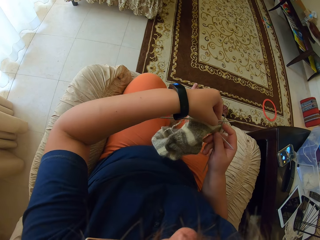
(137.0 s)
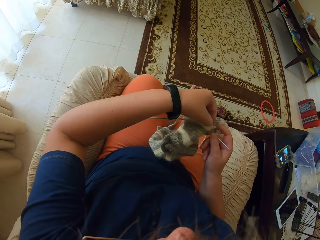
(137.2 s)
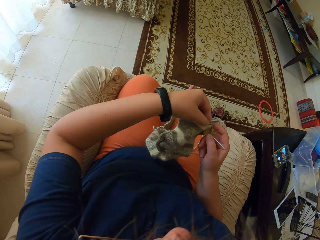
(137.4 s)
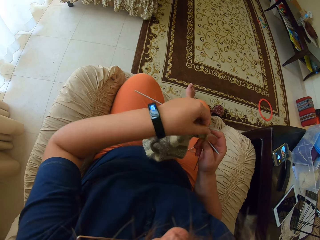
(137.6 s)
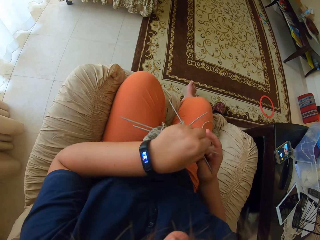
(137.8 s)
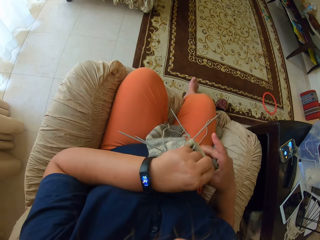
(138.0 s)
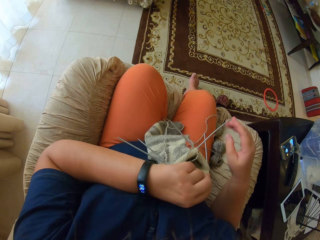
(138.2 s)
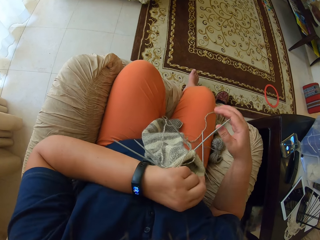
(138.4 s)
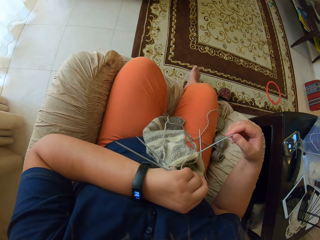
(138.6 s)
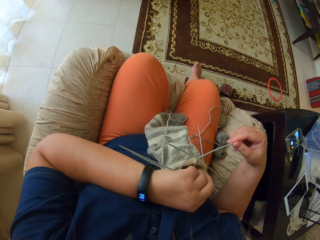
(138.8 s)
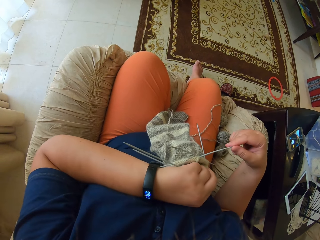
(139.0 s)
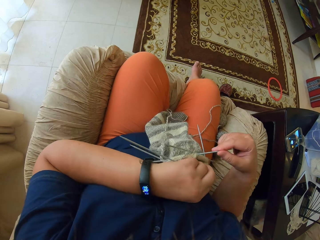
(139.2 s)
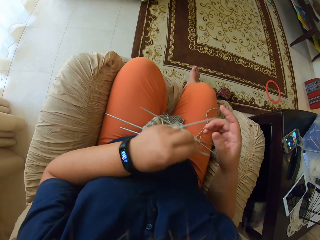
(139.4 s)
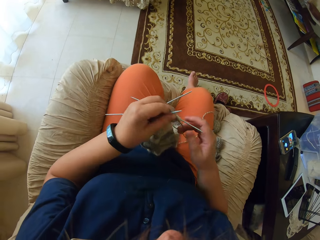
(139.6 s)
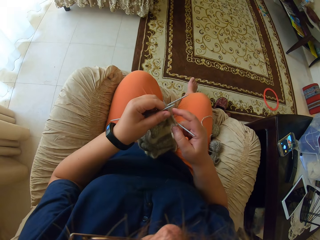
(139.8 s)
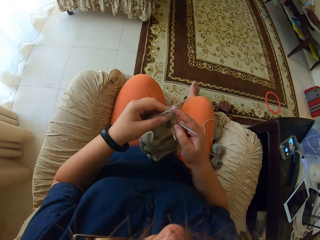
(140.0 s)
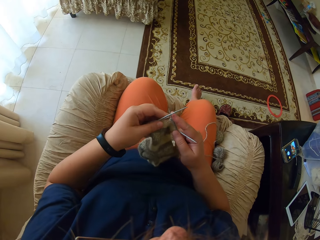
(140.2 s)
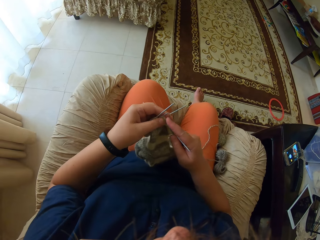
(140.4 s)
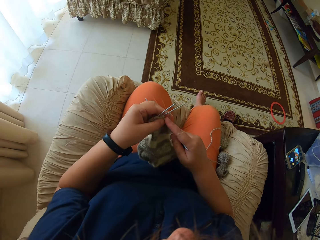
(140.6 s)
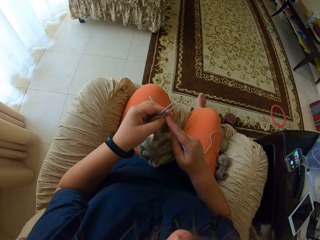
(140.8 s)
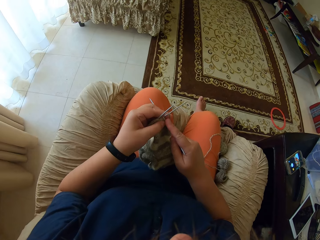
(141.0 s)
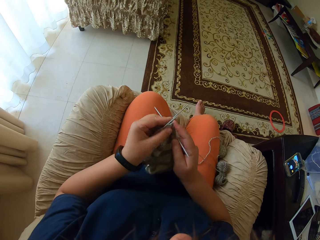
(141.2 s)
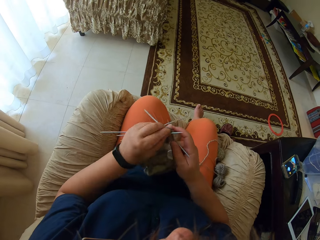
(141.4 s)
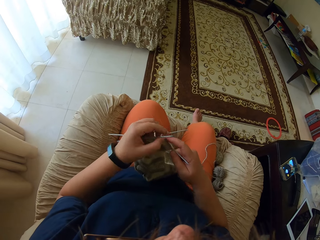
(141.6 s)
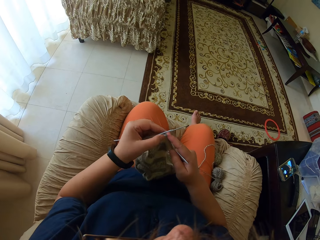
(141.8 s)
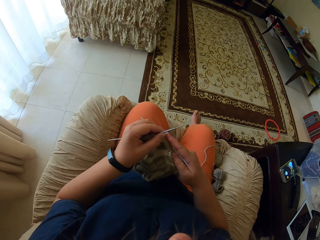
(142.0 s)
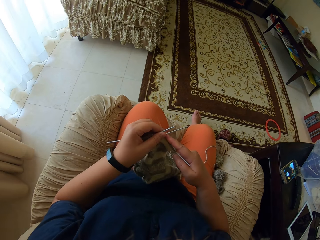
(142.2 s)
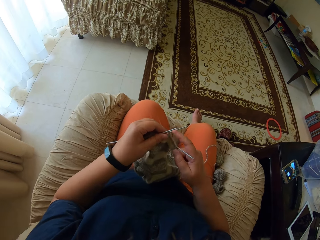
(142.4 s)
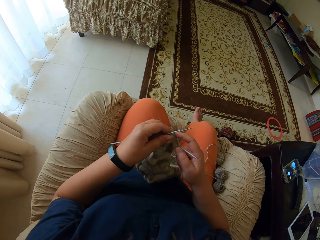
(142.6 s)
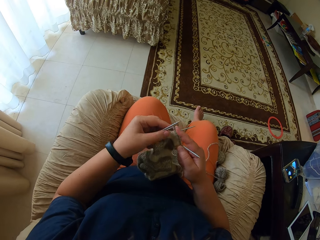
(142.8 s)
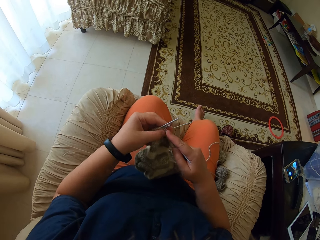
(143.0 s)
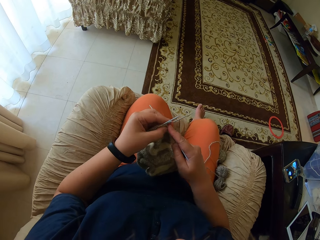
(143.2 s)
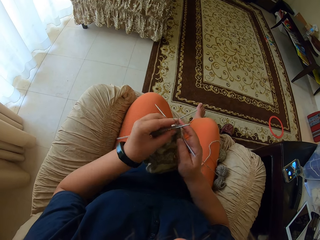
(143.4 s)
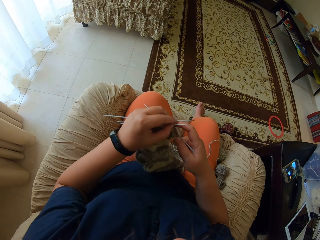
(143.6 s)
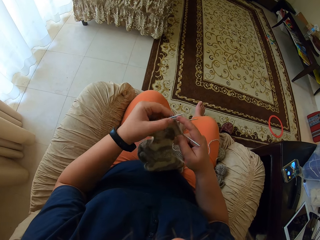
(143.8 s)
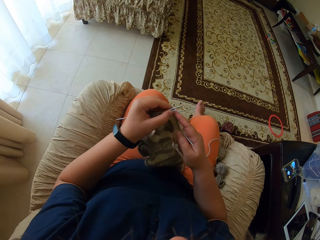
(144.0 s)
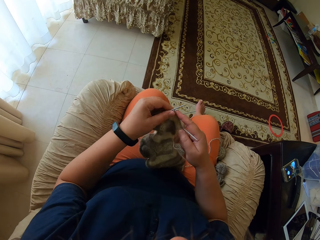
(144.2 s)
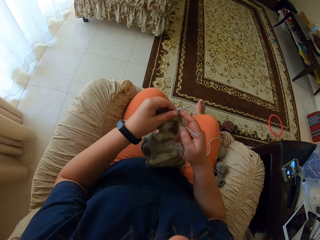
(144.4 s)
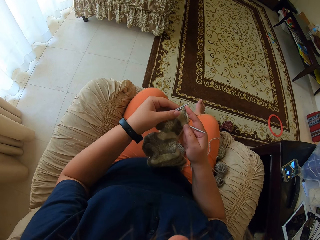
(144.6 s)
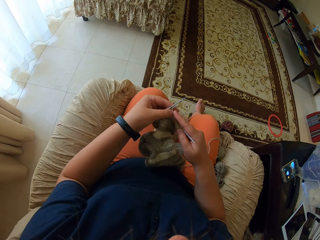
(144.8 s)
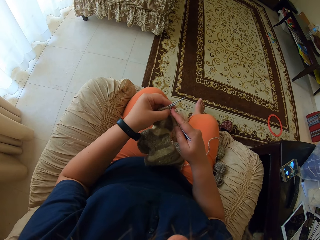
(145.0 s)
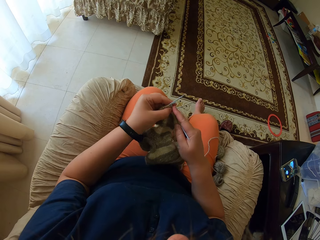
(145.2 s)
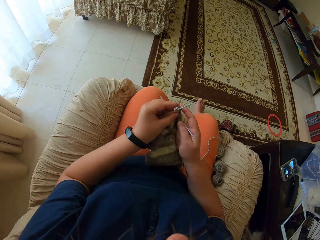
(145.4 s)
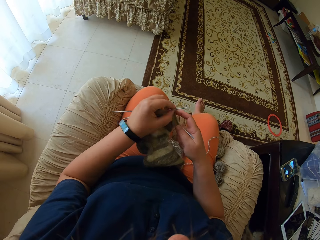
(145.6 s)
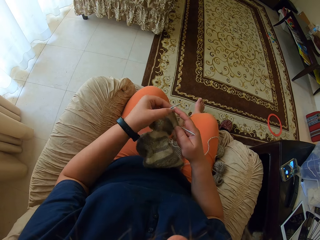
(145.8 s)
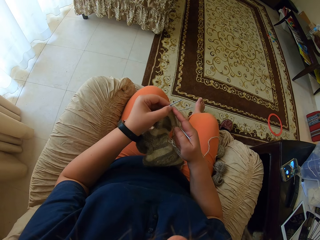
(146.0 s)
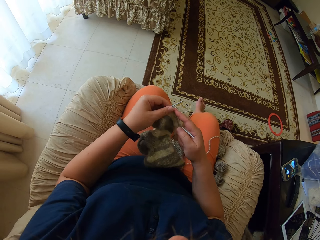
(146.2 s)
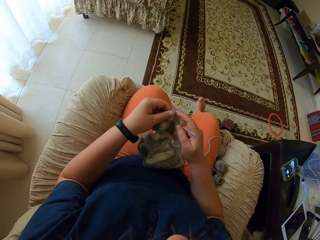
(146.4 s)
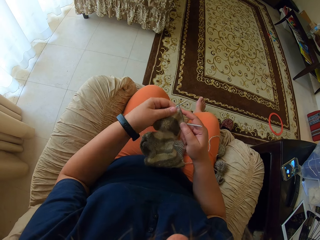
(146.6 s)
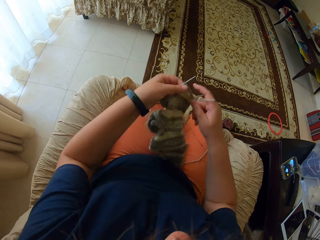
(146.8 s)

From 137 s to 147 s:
The camera wearer adjusts the needle. They look at the cloth. They knit the cloth.

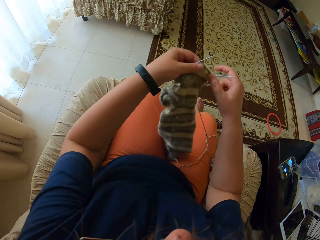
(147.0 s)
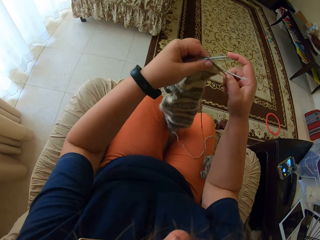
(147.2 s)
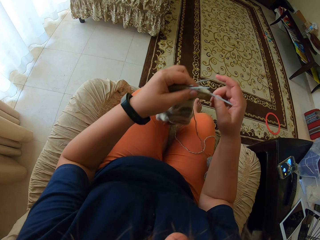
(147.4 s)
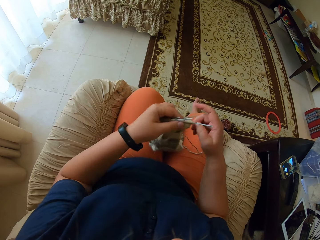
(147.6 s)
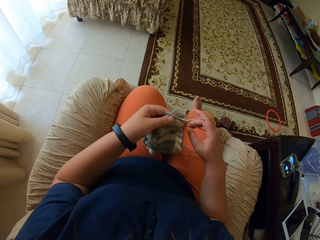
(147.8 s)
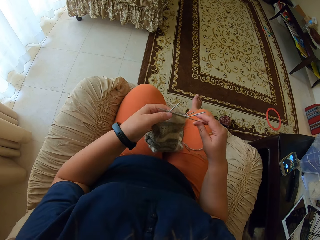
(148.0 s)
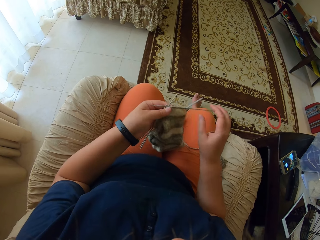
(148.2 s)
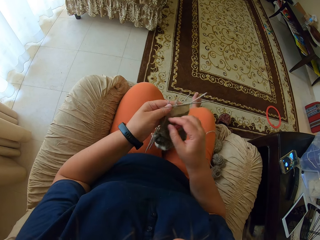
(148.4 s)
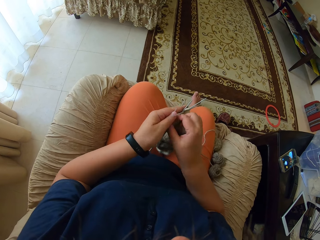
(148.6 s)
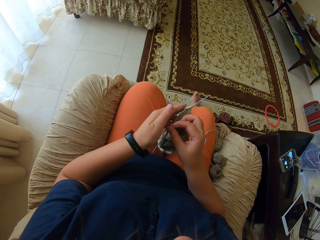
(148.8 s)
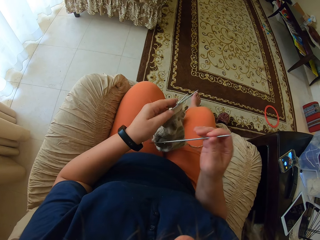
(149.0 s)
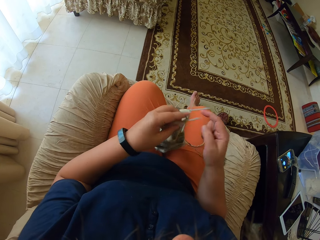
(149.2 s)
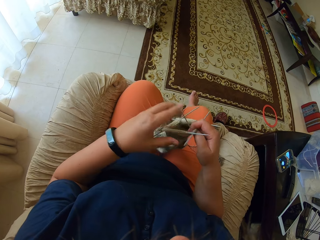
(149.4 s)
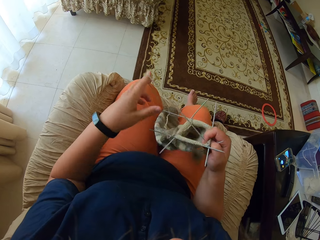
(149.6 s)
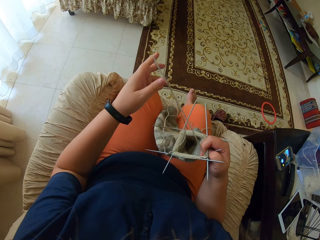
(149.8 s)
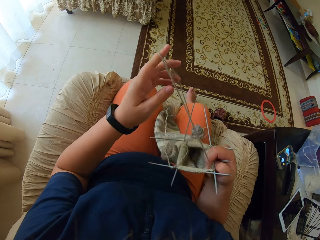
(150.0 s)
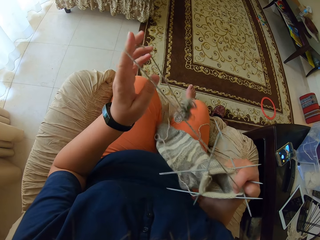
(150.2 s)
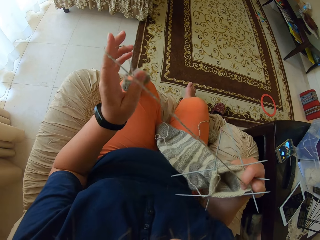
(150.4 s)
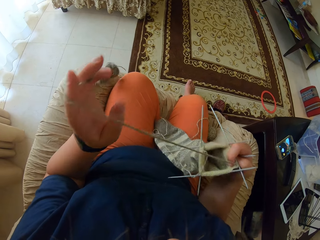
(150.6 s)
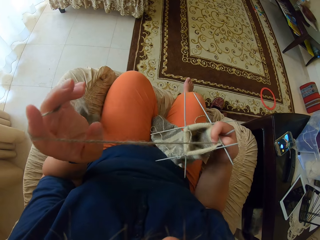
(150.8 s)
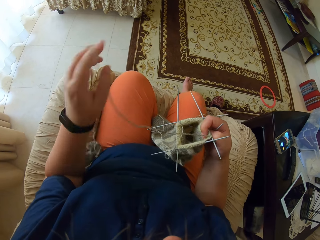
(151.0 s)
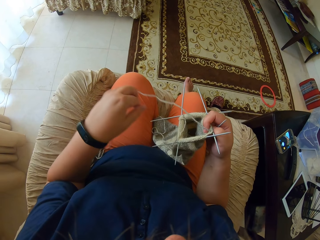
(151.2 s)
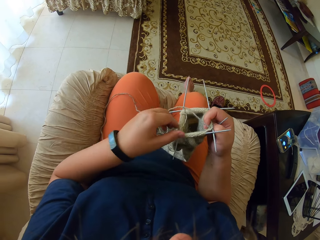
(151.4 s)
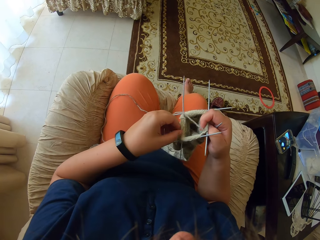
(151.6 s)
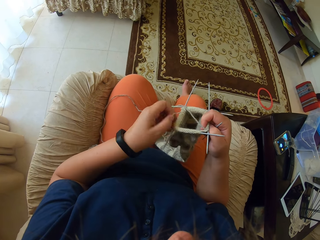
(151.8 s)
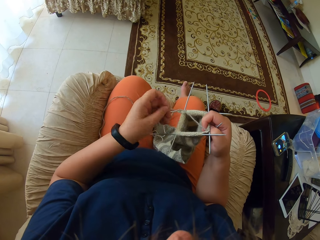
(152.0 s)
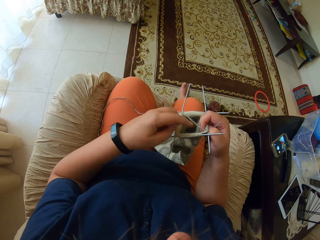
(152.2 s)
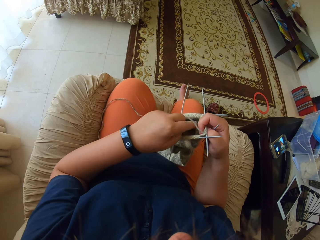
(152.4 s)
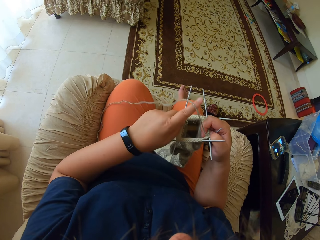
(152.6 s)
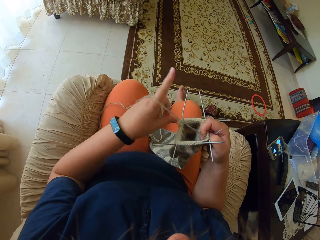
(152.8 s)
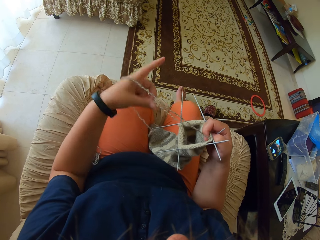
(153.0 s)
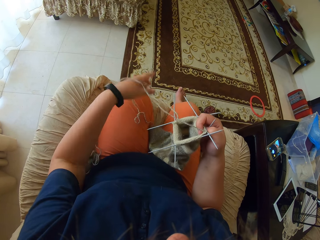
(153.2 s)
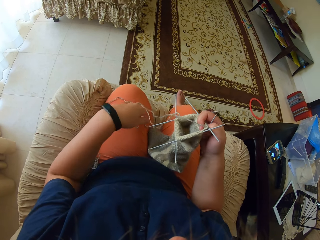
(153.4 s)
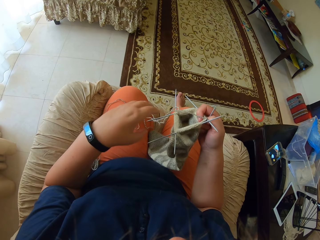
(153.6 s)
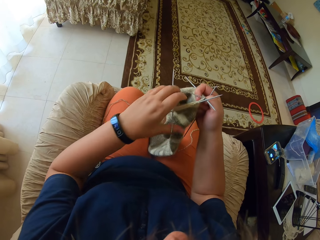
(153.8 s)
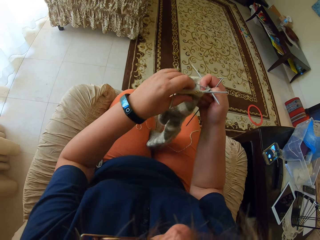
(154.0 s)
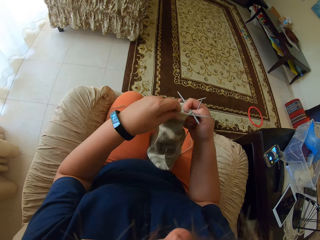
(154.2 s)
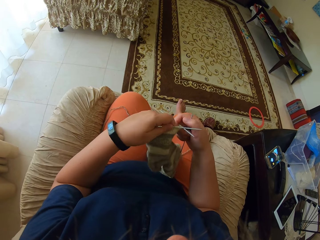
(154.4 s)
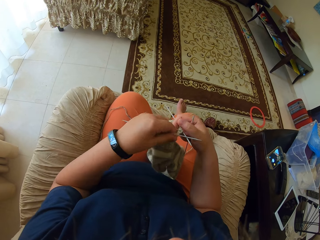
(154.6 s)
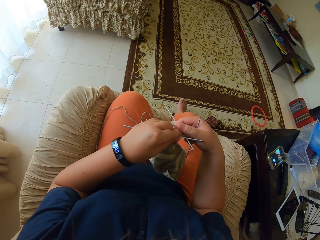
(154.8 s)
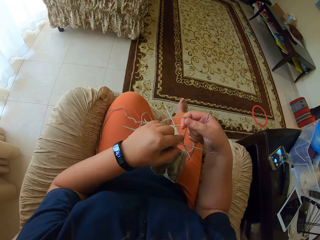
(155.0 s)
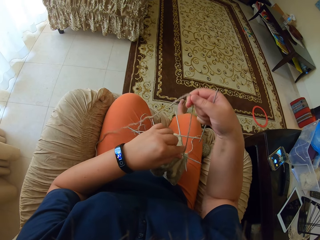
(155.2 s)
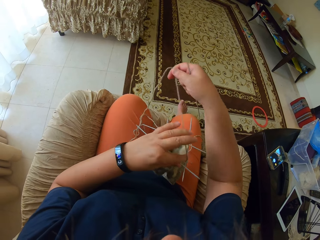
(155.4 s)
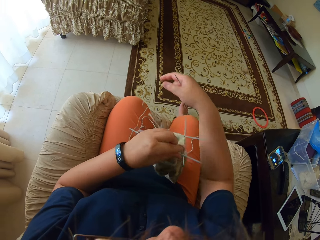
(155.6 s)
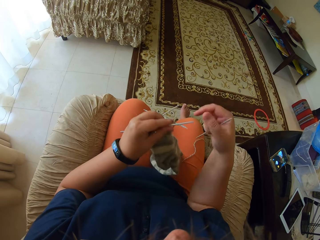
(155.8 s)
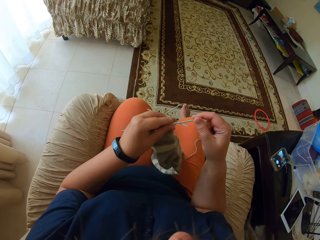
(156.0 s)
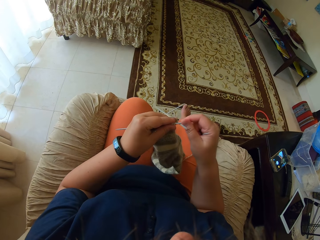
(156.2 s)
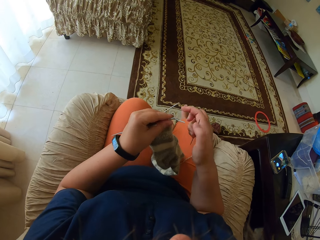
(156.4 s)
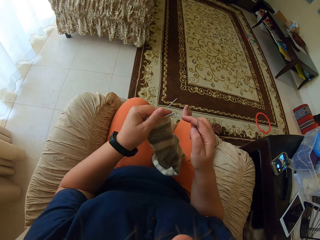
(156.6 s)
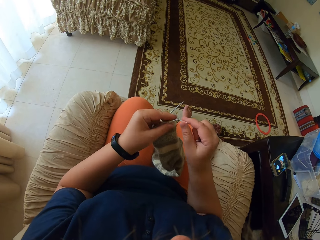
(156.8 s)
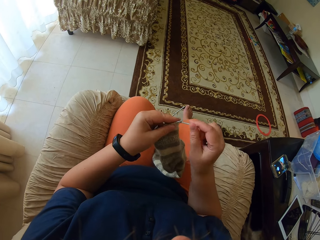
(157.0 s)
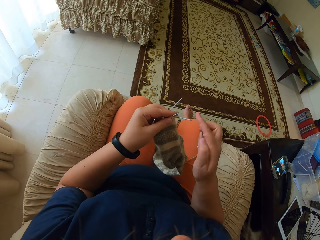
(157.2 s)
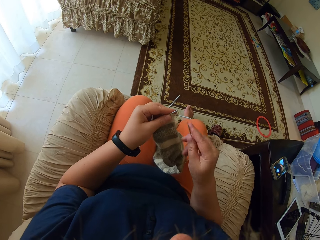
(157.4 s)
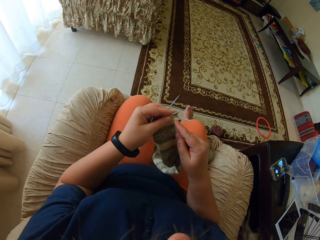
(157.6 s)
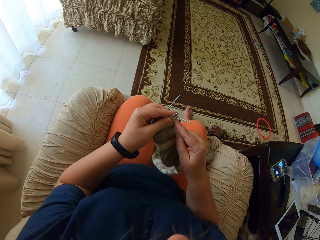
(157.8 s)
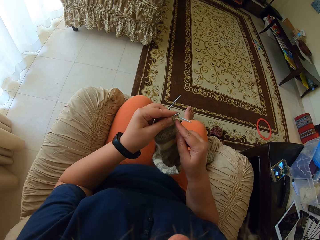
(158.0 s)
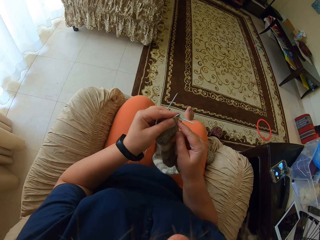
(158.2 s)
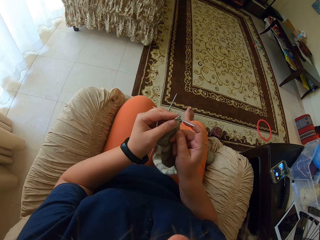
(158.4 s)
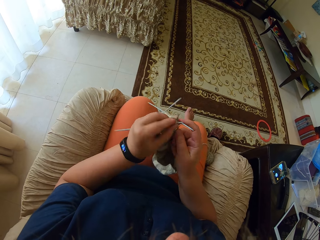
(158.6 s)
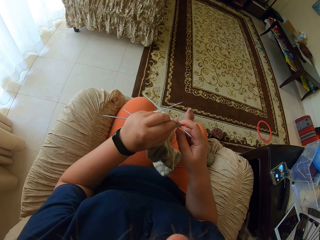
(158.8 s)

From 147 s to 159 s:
The camera wearer holds the other needle with the right hand. They adjust the yarn. They pull the threads. They adjust the knitting needles. They knit the cloth.
